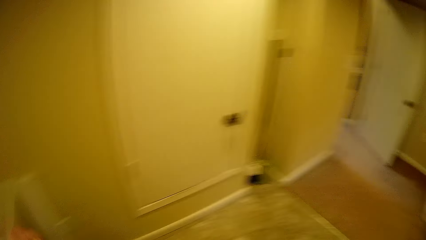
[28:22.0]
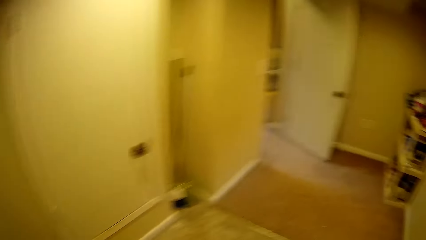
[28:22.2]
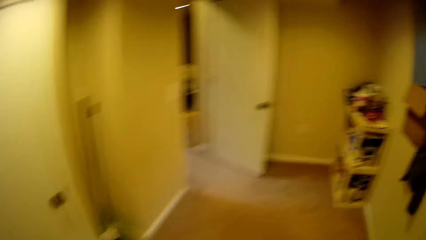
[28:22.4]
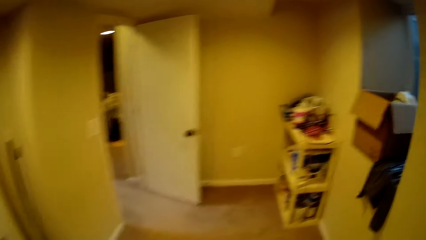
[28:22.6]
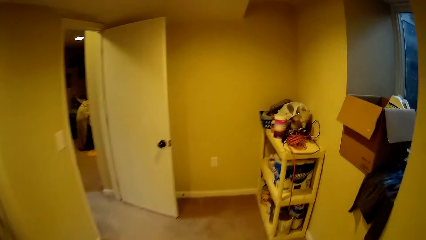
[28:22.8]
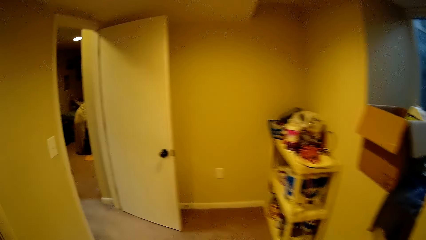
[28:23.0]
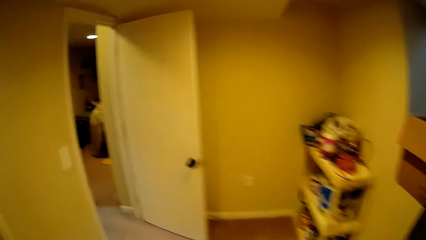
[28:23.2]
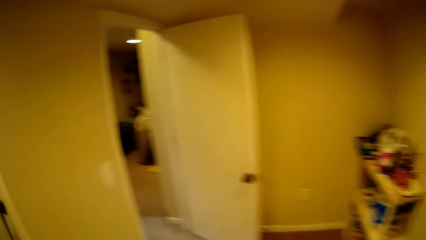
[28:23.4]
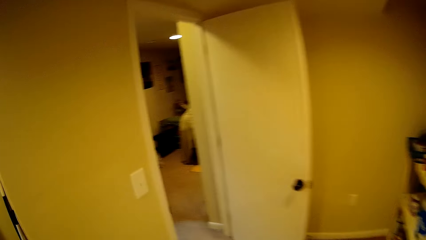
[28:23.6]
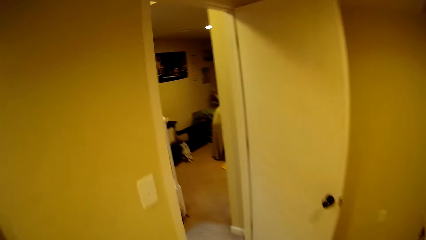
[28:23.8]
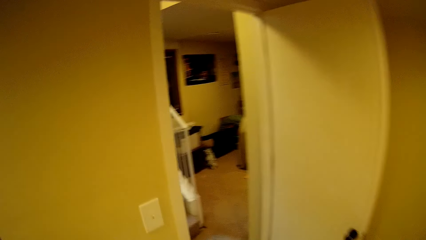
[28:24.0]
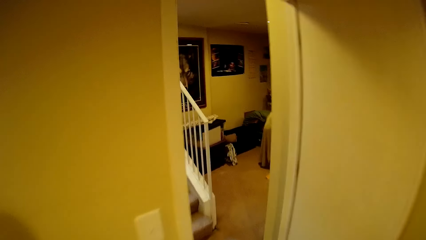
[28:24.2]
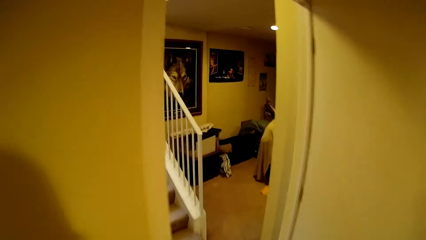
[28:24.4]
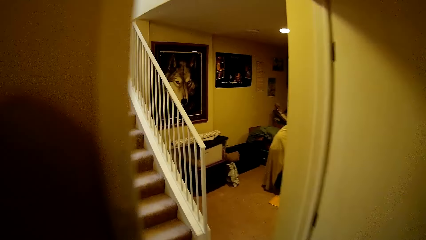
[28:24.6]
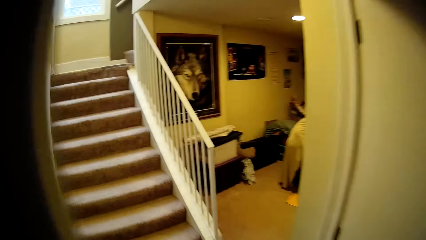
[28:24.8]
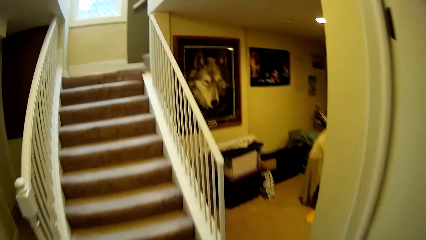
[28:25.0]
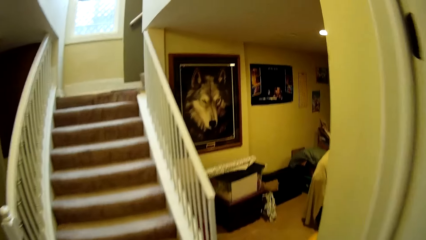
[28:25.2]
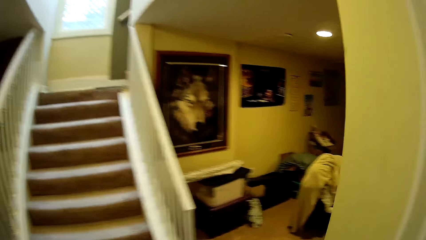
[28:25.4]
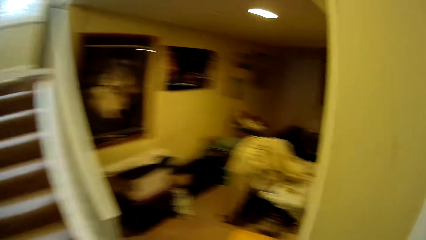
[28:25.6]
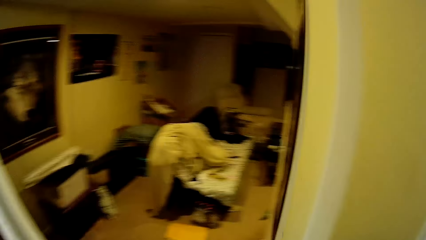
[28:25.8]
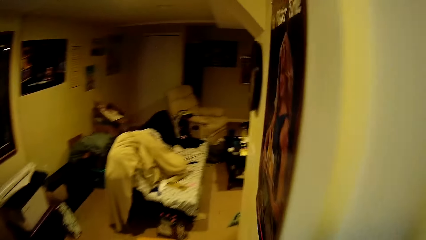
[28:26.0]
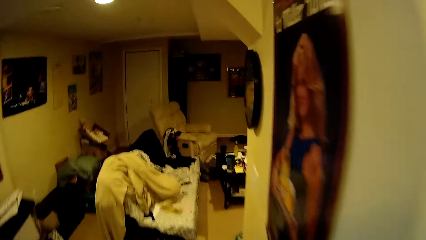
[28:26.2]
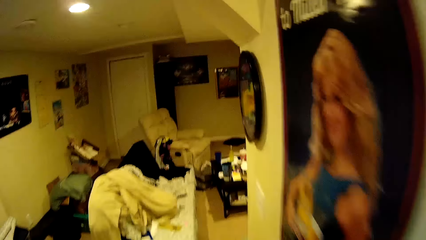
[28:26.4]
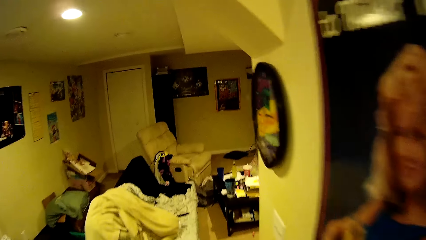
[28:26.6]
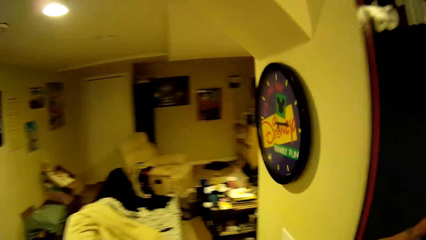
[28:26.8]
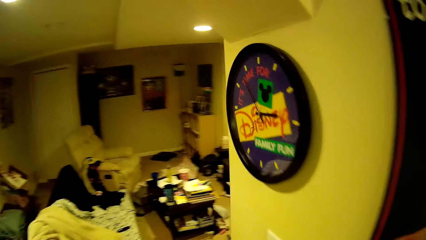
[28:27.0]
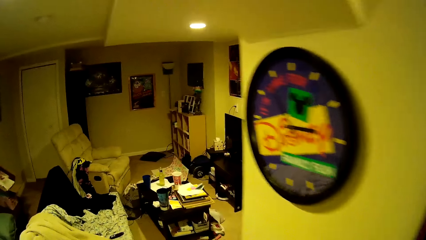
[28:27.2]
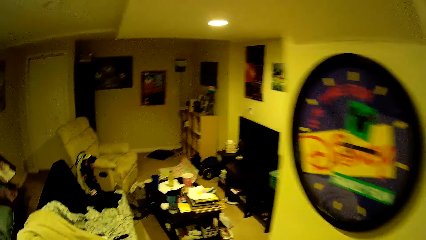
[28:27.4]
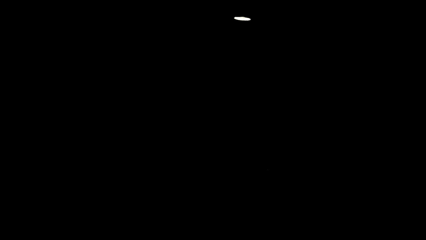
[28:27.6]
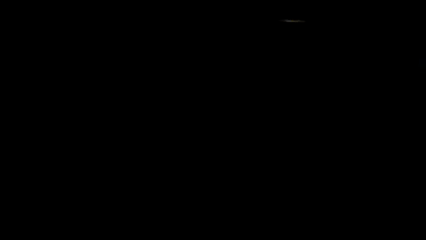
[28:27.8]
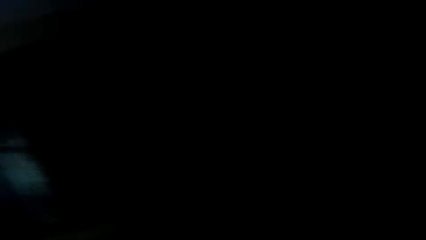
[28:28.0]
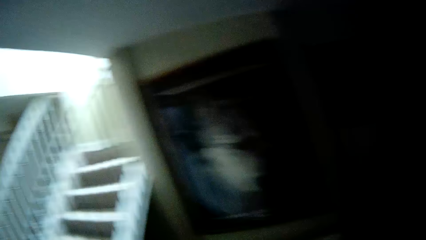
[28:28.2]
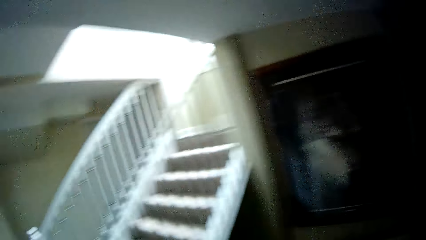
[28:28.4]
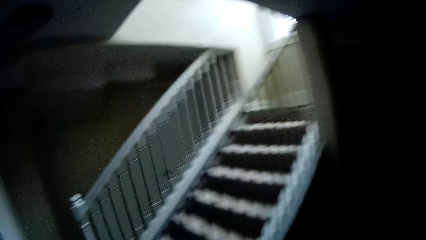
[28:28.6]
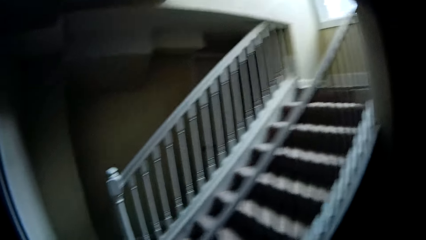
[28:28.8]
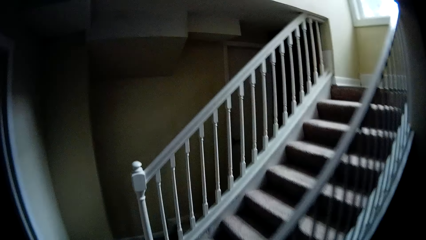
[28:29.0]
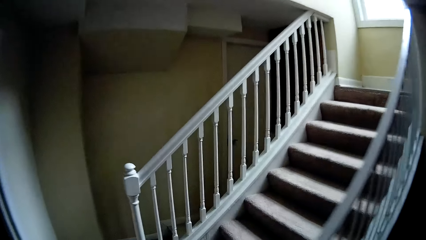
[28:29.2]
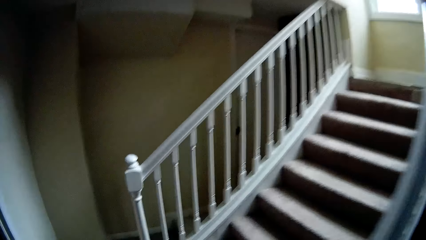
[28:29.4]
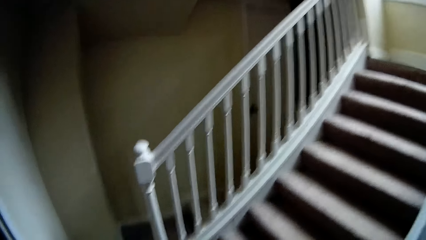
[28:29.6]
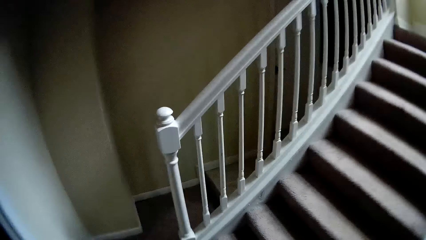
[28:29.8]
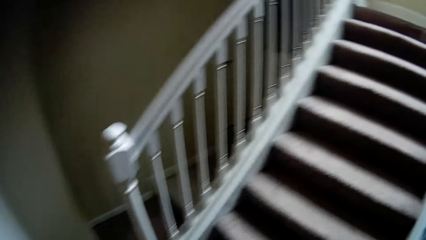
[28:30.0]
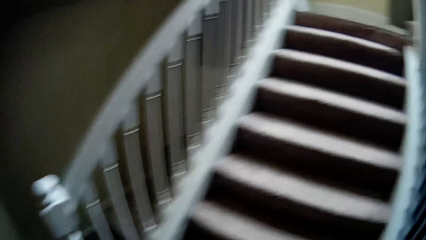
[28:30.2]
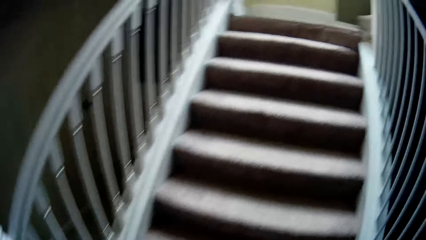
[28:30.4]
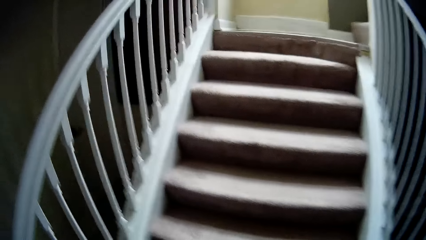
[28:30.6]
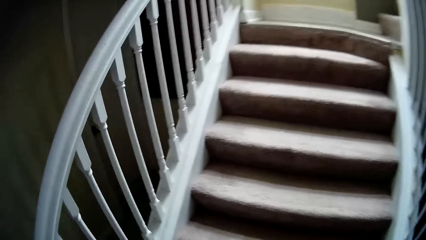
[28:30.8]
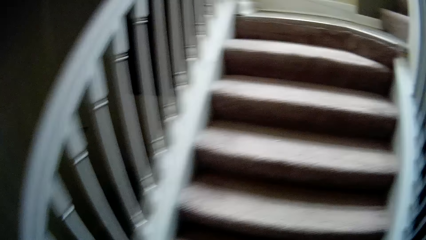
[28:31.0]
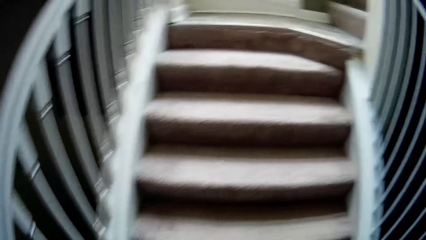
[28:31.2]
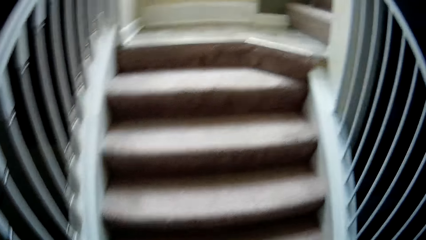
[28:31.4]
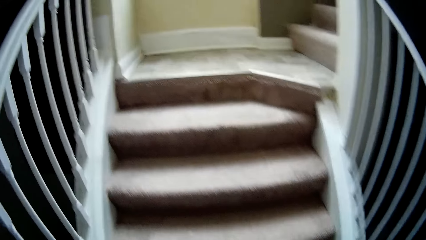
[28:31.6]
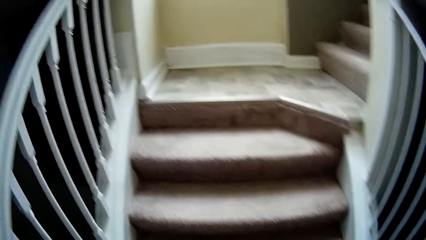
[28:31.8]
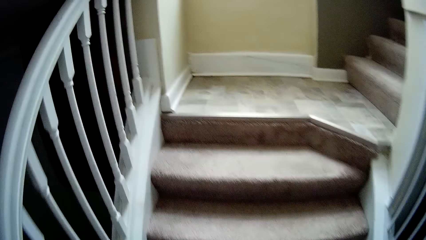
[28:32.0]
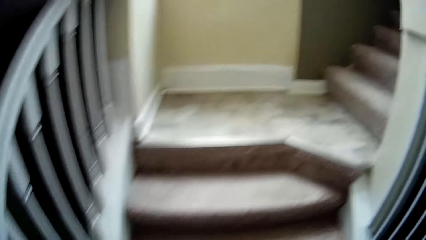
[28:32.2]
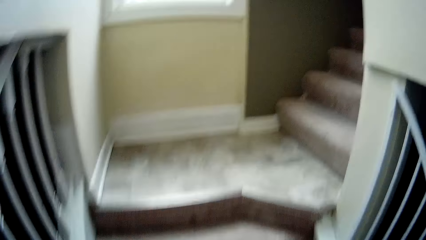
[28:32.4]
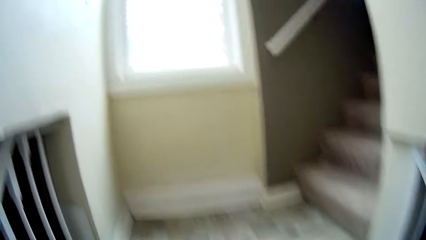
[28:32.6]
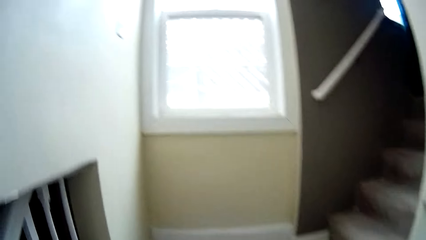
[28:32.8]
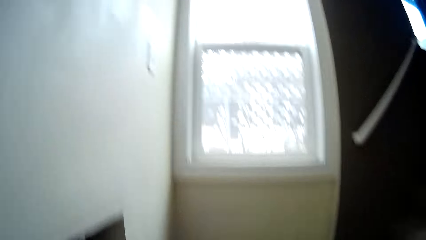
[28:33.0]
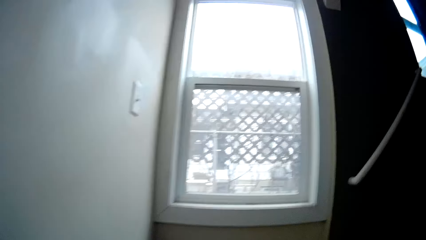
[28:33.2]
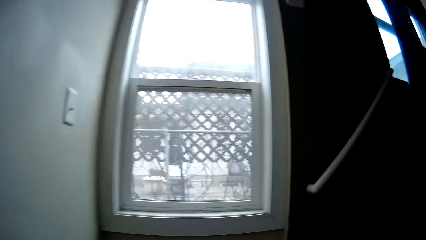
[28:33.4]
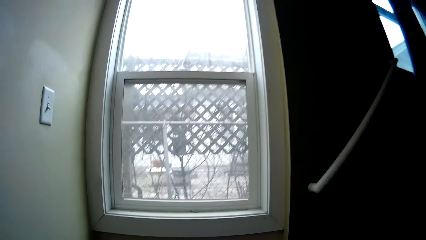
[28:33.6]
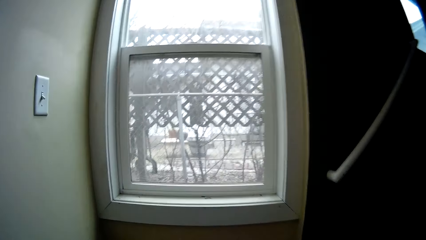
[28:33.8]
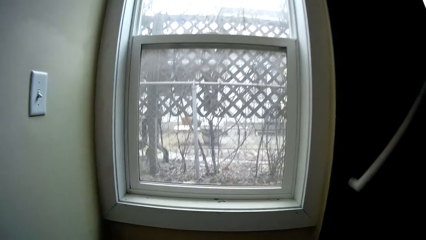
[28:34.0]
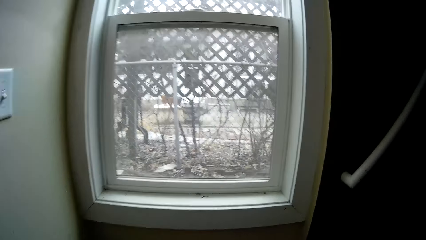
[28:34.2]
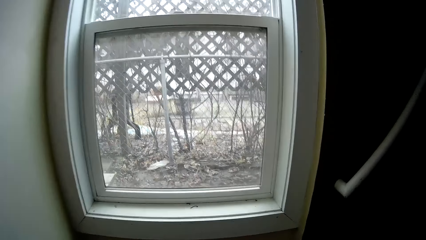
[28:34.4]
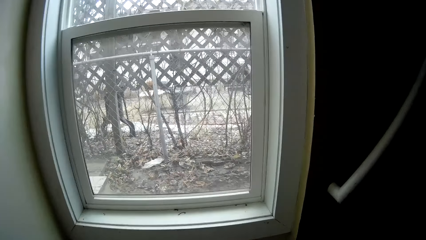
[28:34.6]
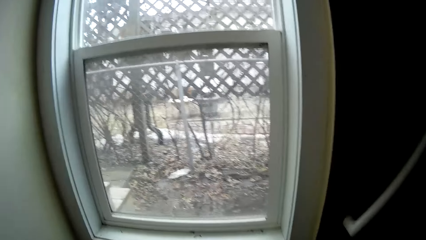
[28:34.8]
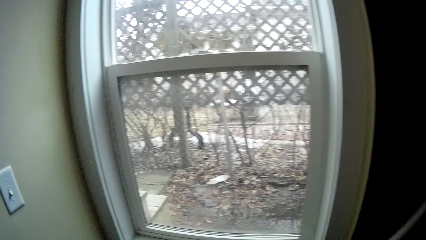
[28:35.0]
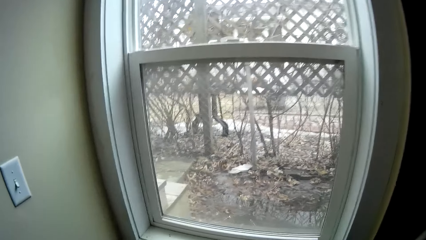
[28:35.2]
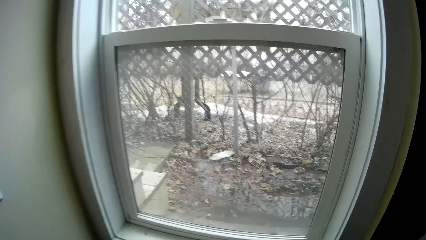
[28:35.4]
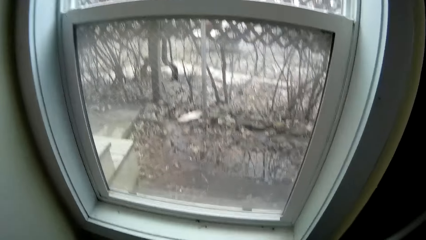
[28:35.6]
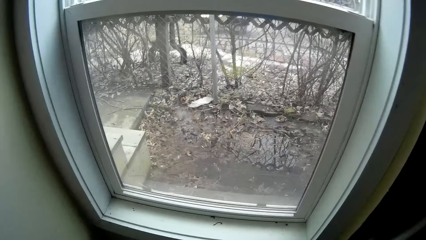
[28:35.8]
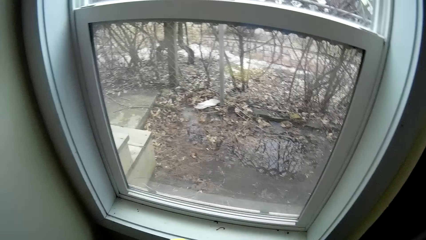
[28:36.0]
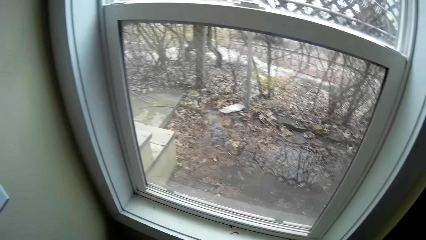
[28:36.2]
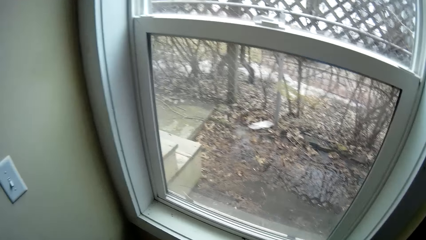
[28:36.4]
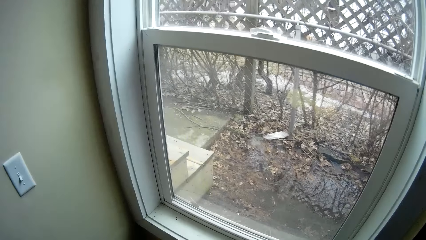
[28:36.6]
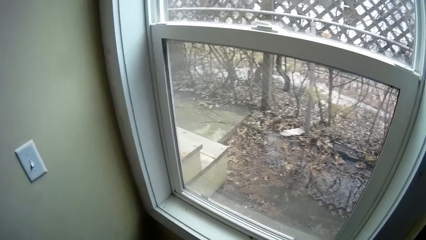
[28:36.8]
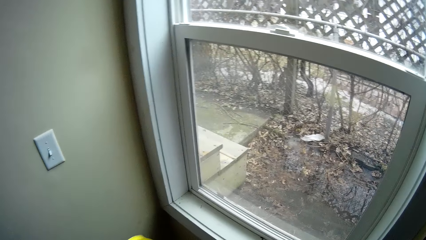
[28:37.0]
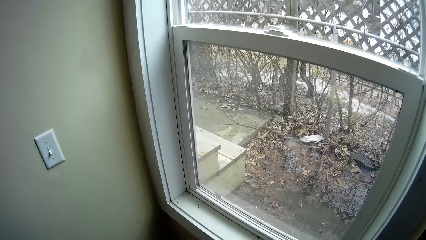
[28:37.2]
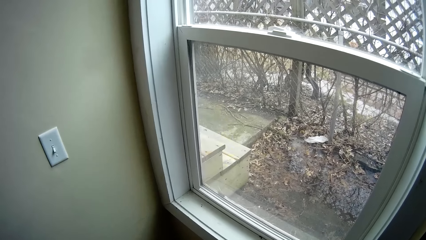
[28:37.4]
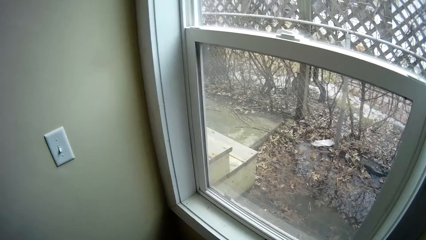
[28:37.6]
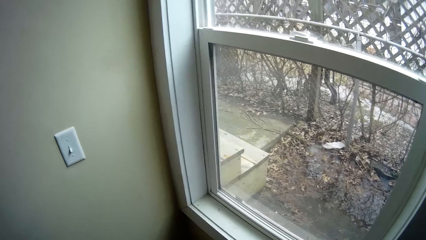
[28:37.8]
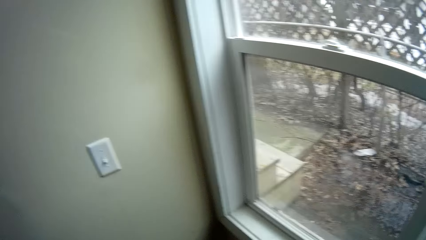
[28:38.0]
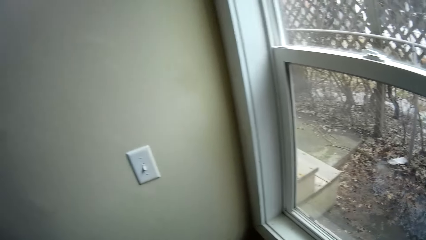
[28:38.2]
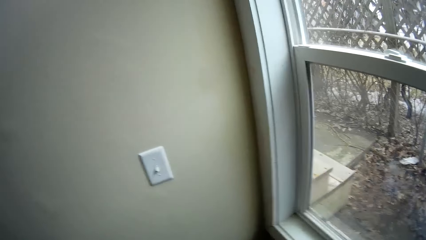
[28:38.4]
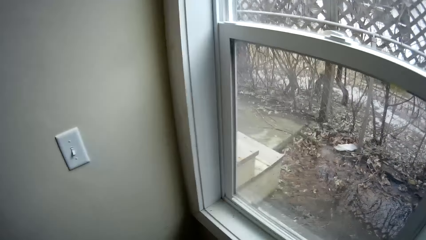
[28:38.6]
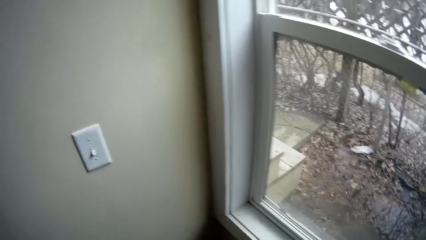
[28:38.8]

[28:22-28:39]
The camera wearer takes a plastic container. They walk. They put off the lights. They walk. They climb a staircase.
